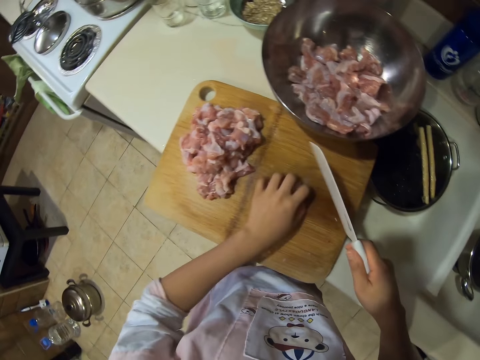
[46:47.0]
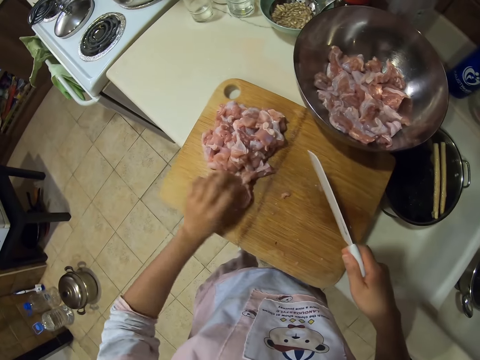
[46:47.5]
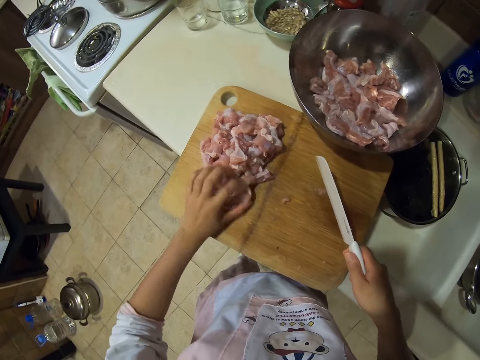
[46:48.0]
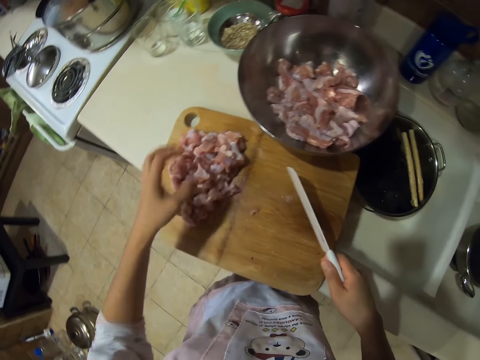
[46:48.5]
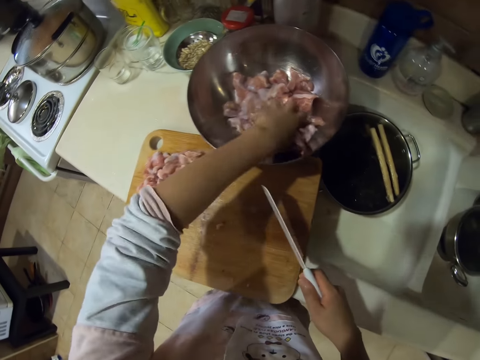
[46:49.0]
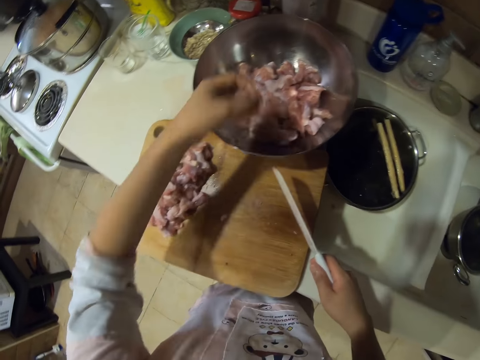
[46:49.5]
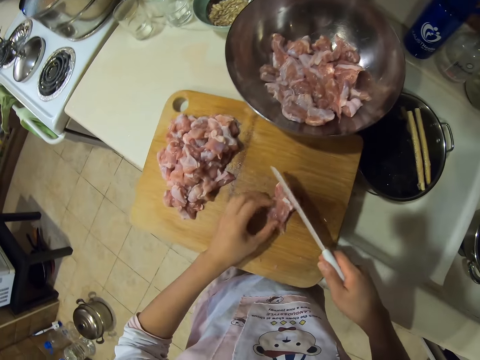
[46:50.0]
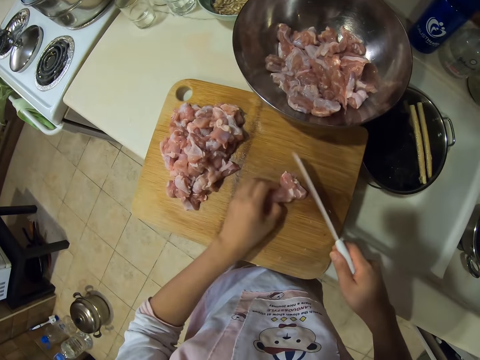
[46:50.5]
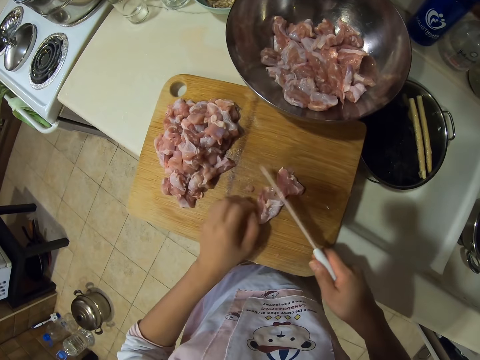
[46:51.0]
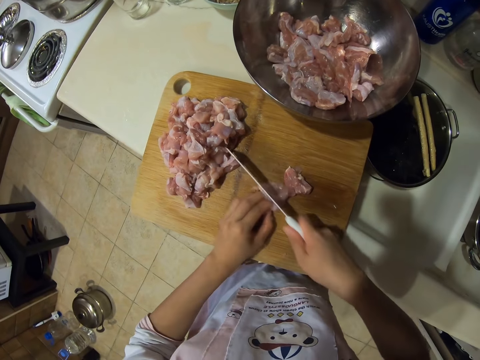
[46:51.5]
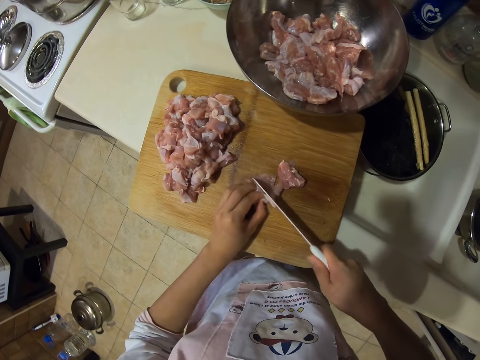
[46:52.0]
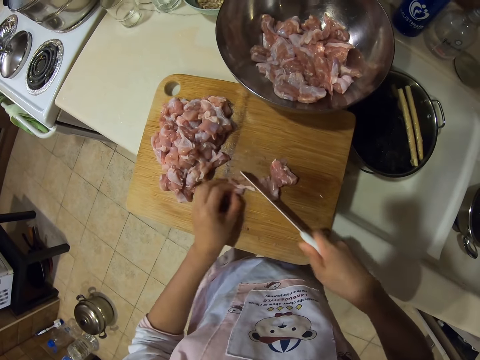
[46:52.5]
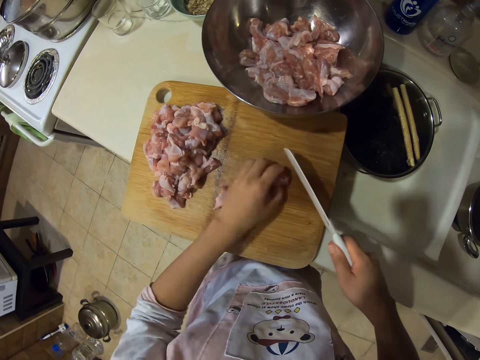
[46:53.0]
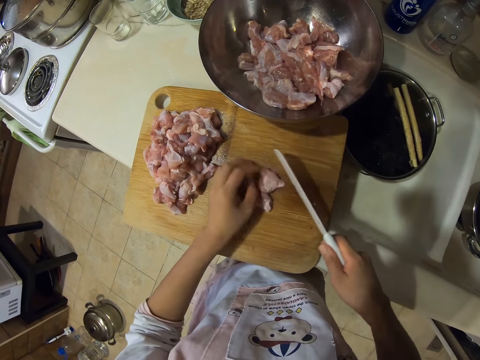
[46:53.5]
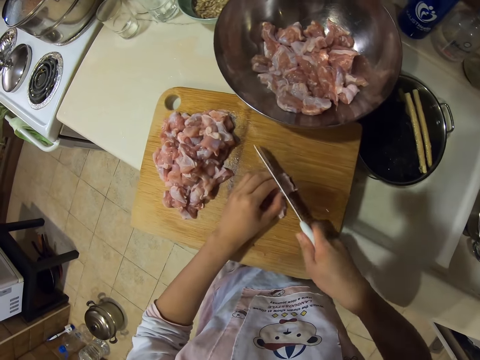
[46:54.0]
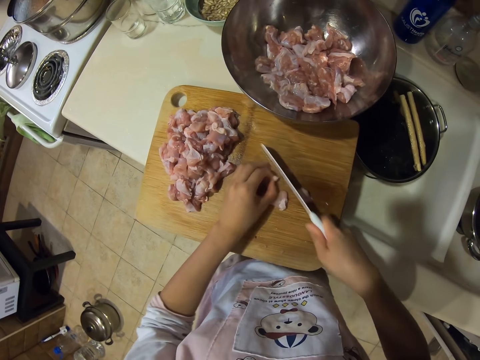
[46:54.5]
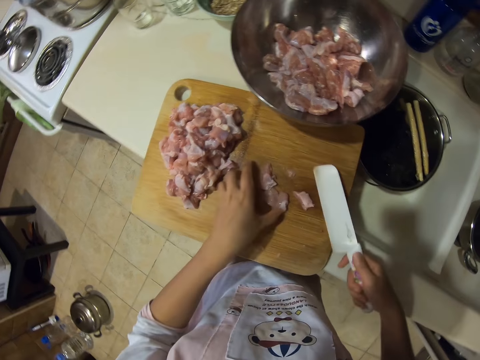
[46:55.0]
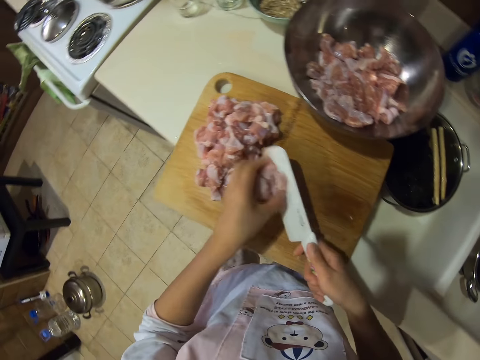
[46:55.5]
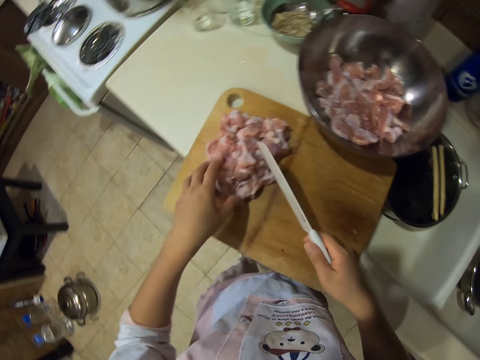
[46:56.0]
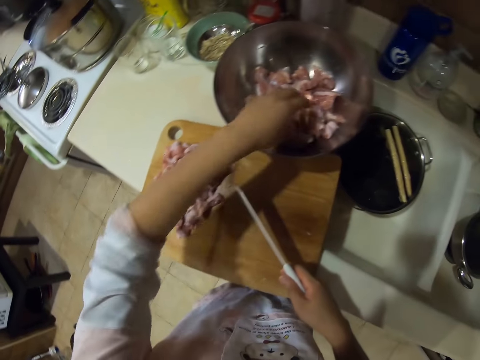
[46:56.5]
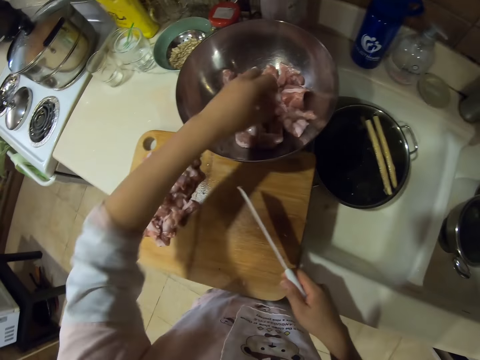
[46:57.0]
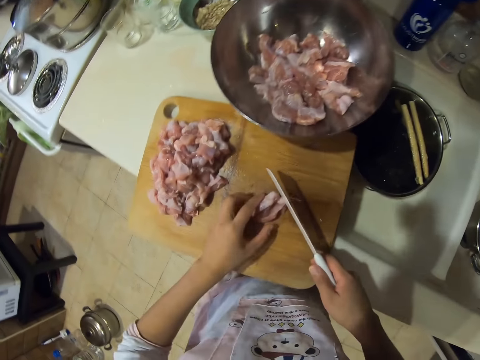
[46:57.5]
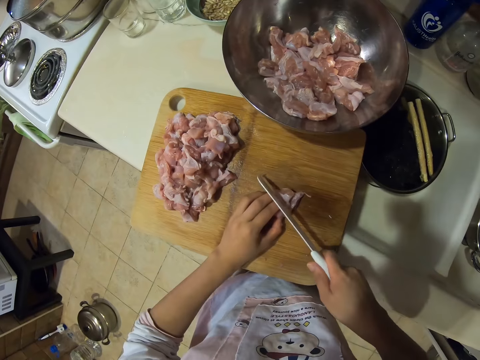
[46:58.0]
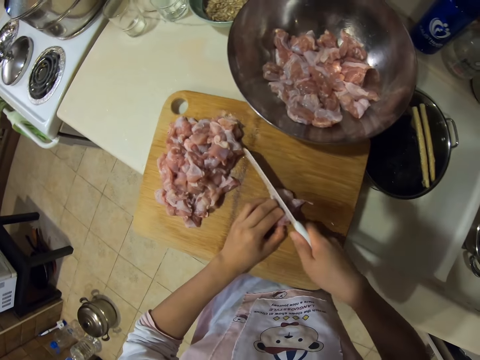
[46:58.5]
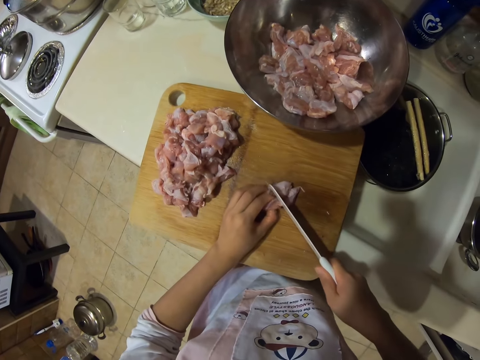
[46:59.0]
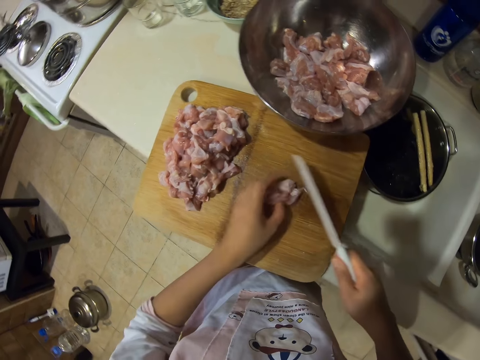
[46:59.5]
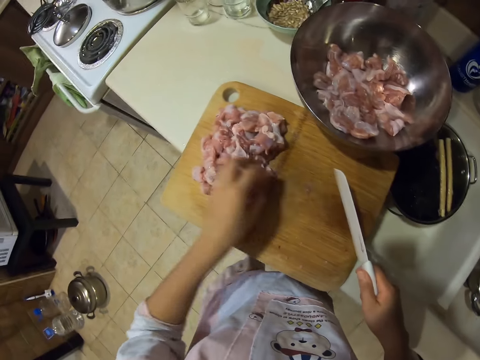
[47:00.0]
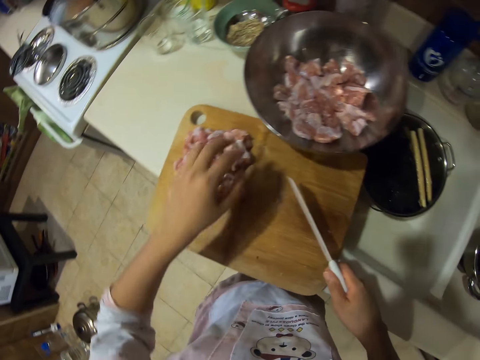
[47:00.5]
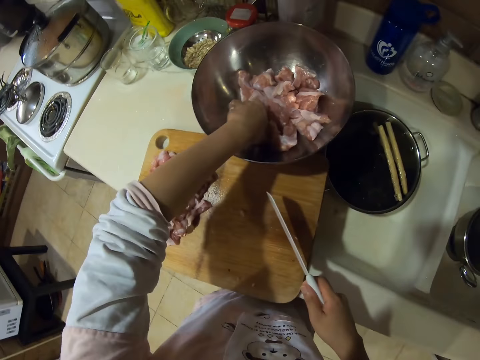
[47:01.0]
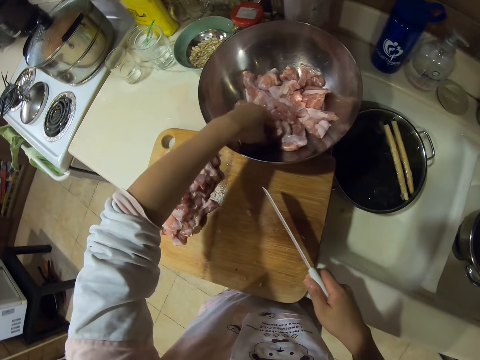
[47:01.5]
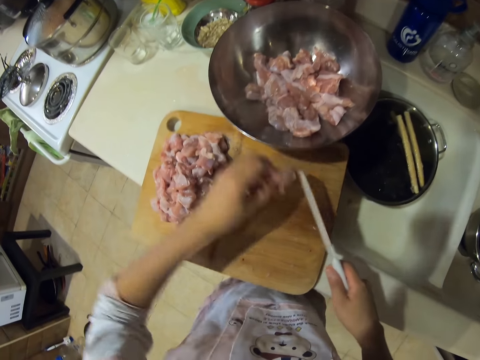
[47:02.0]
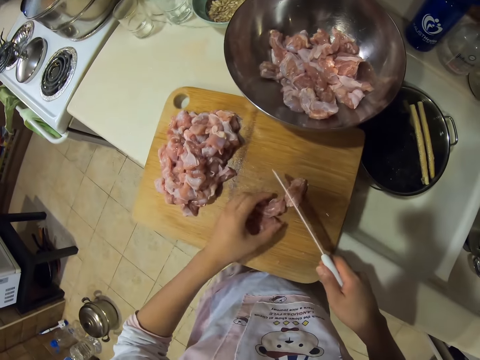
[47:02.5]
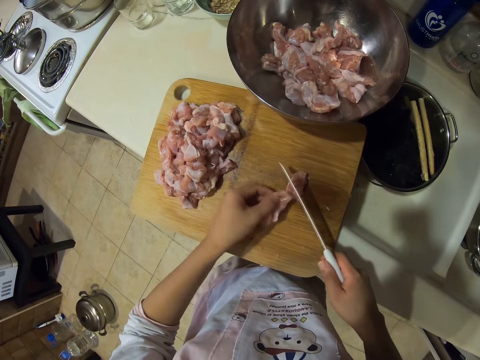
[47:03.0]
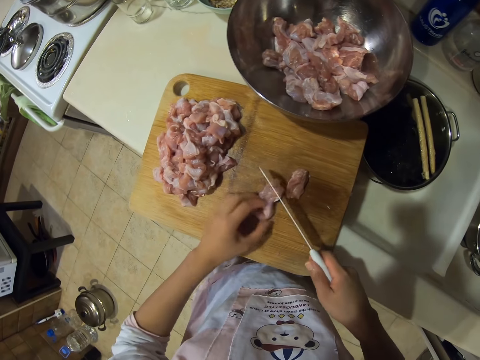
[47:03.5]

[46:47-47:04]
The camera wearer puts aside the meat. They pick the meat. They cut the meat. They put the meat aside. They pick the meat. They cut the meat. They put the meat aside. They pick the meat.

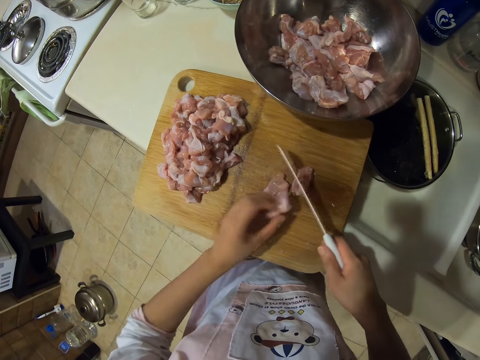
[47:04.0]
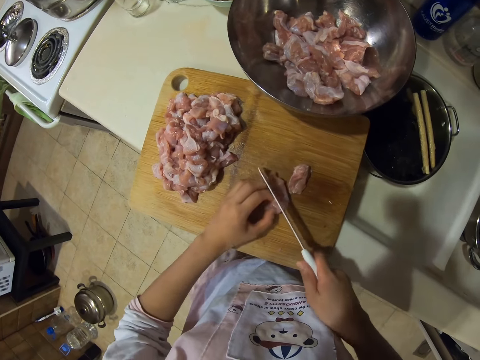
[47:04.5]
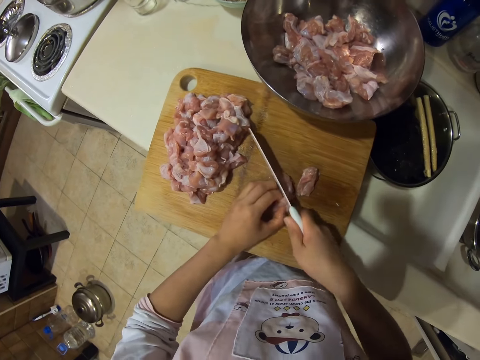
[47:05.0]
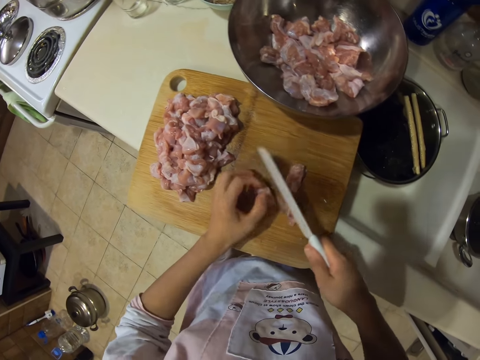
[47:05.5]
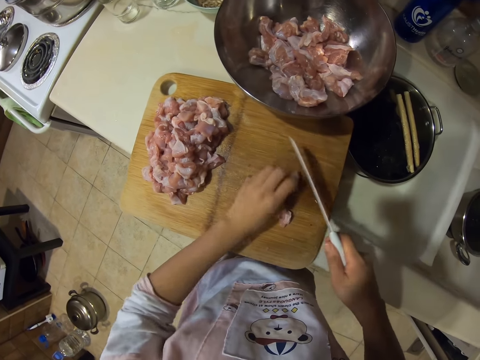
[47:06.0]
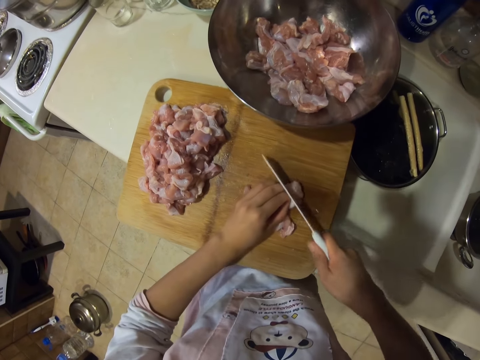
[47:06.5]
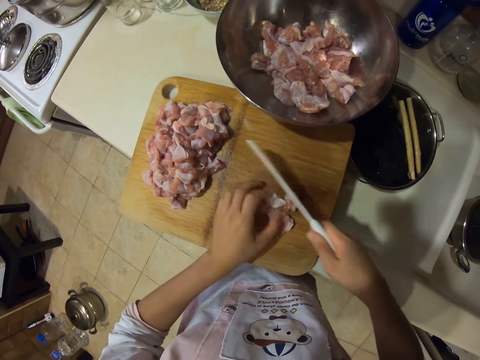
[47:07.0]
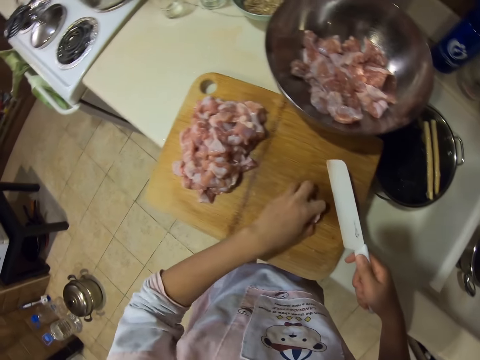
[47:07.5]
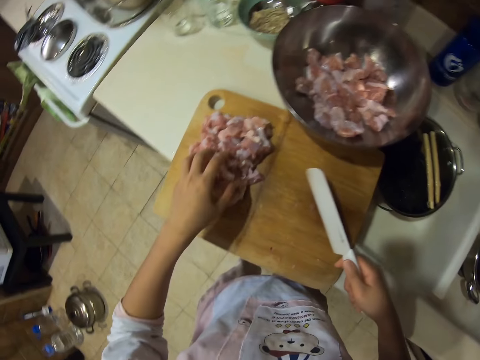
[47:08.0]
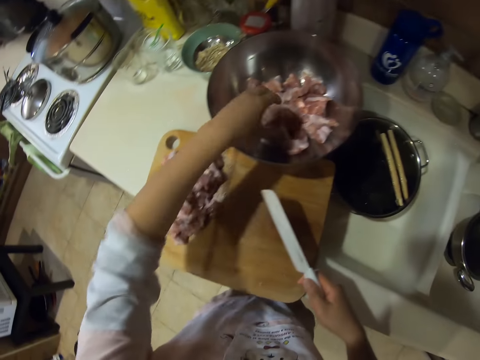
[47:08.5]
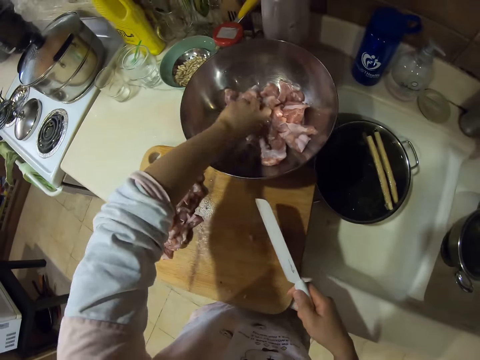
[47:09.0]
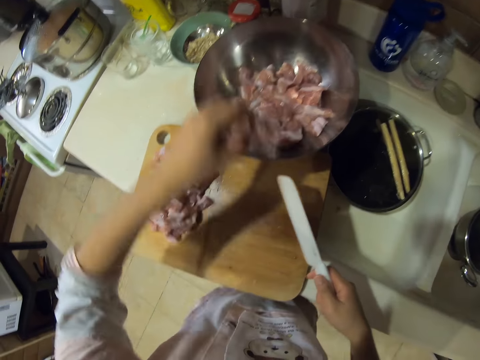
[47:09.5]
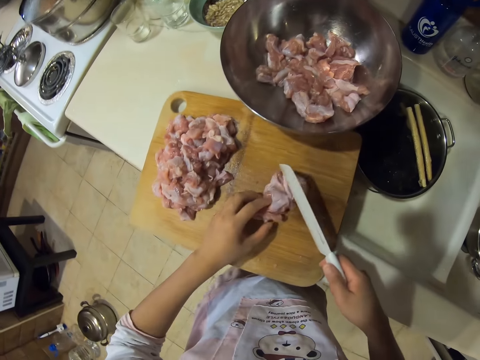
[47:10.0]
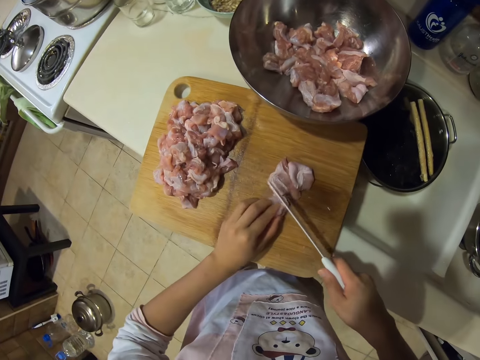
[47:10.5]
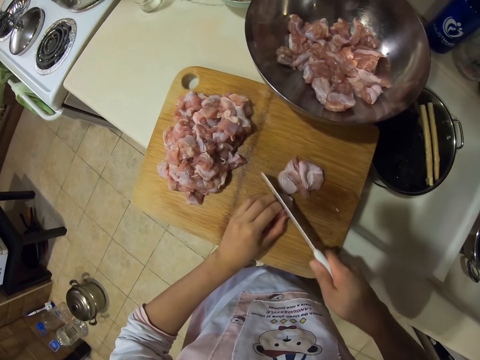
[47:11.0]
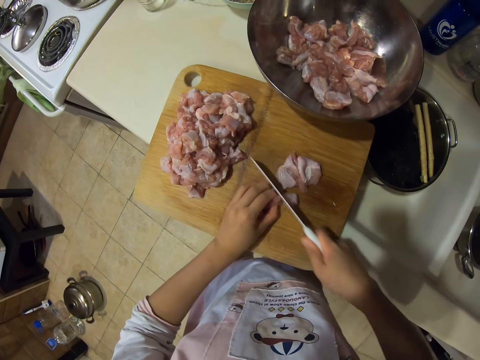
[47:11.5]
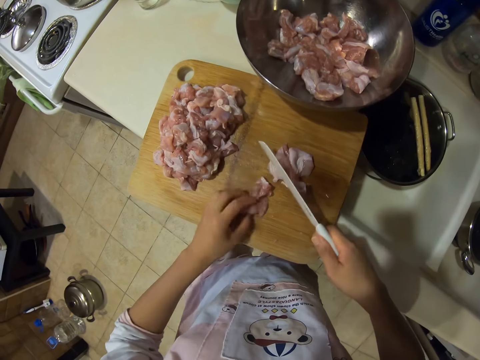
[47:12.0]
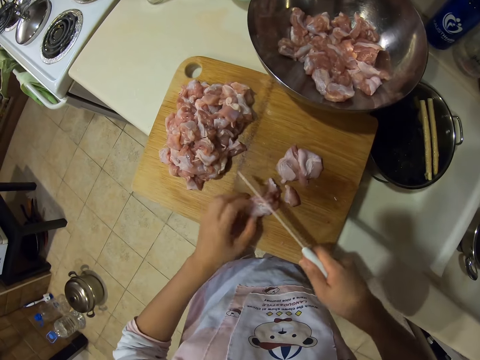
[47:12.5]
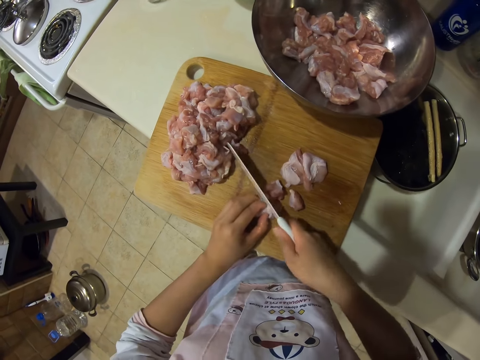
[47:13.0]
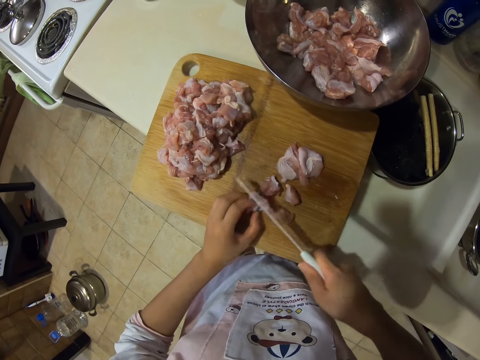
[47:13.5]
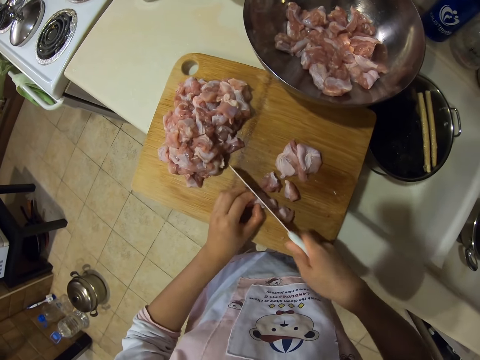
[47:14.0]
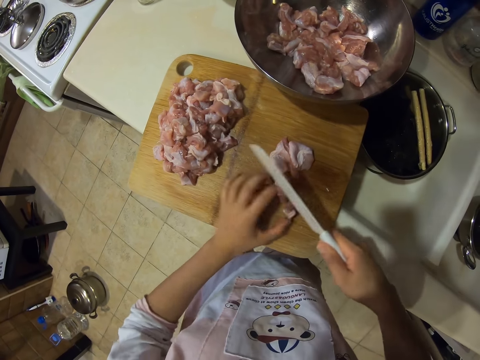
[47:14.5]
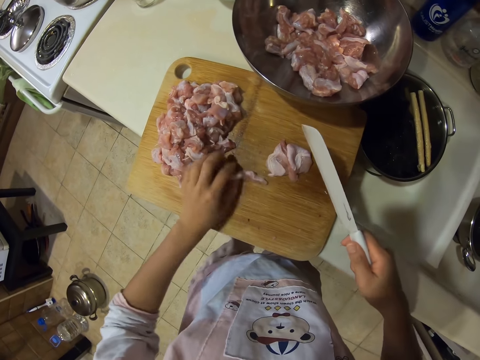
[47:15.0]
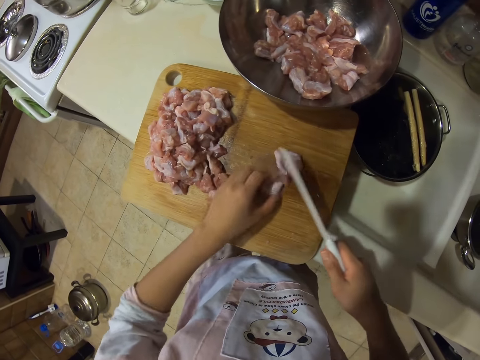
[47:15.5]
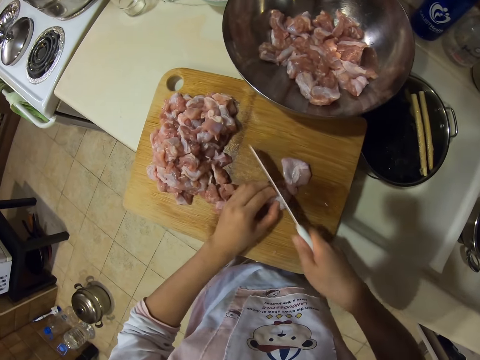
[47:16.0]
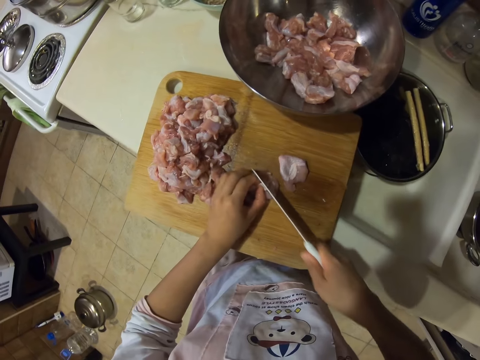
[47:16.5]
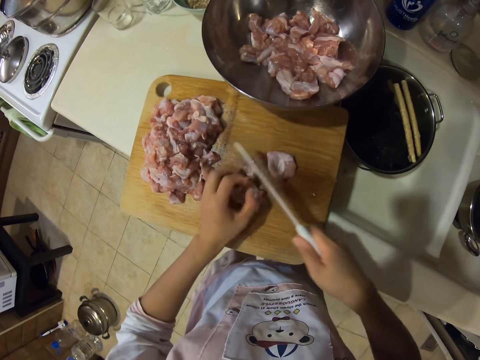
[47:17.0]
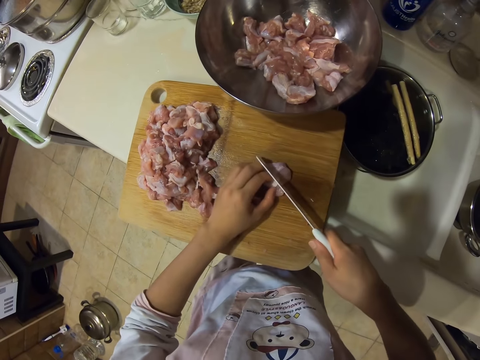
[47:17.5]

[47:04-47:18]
The camera wearer cuts the meat. They put the meat aside. They pick the meat. They cut the meat.
